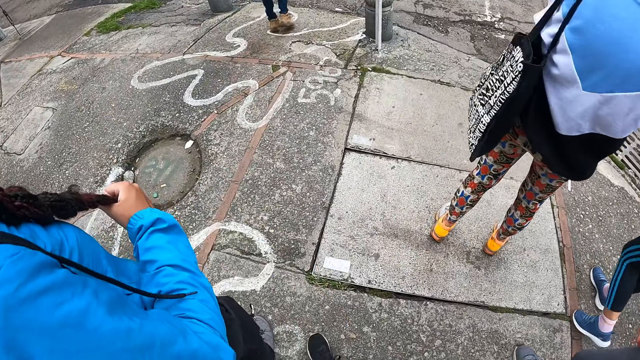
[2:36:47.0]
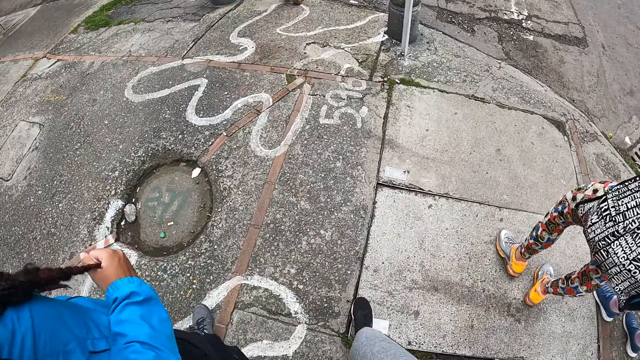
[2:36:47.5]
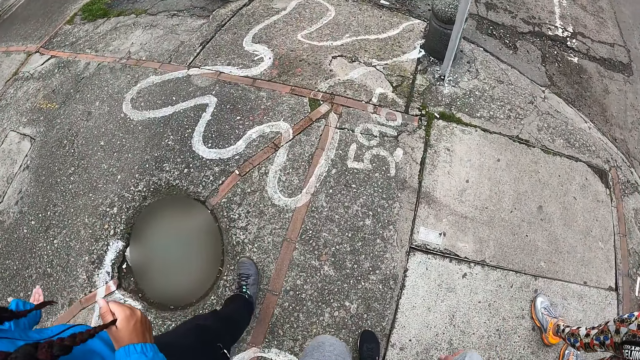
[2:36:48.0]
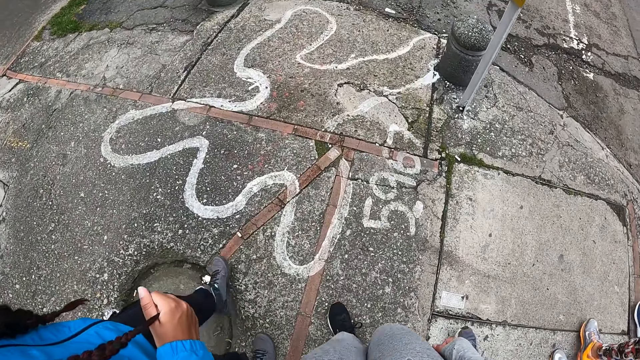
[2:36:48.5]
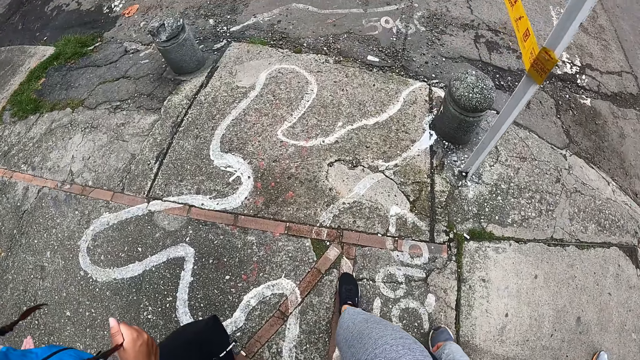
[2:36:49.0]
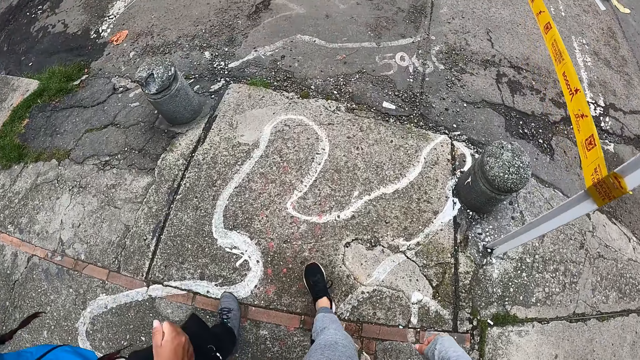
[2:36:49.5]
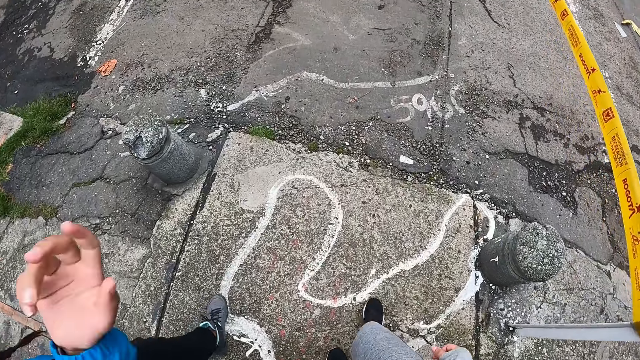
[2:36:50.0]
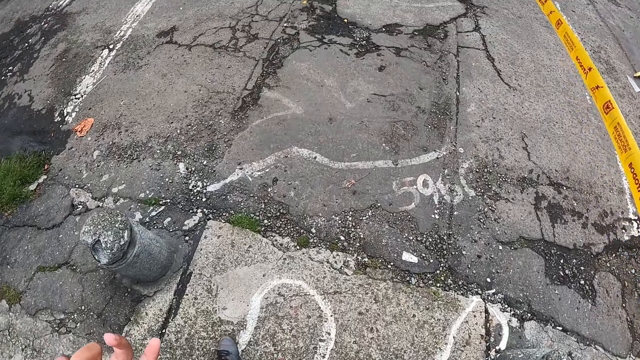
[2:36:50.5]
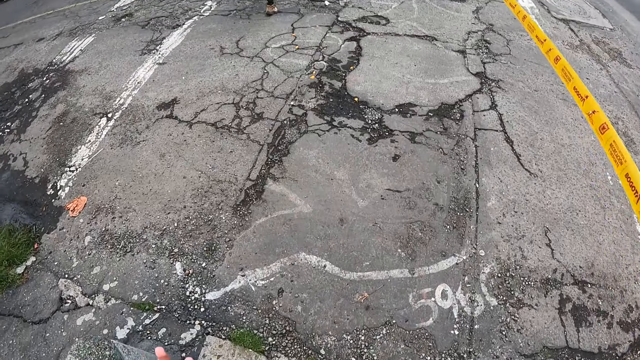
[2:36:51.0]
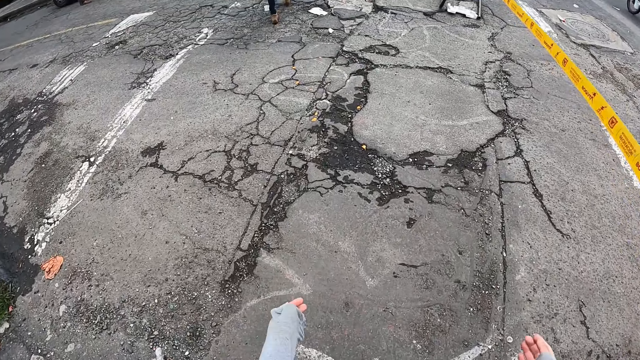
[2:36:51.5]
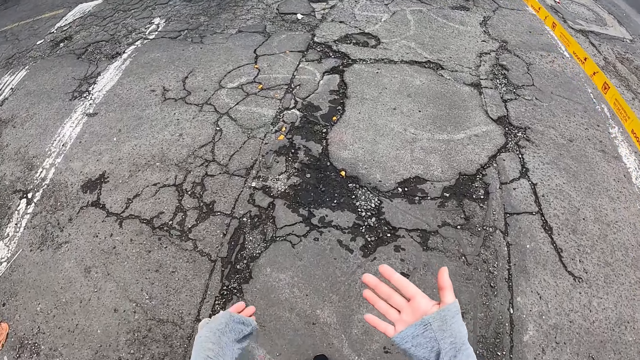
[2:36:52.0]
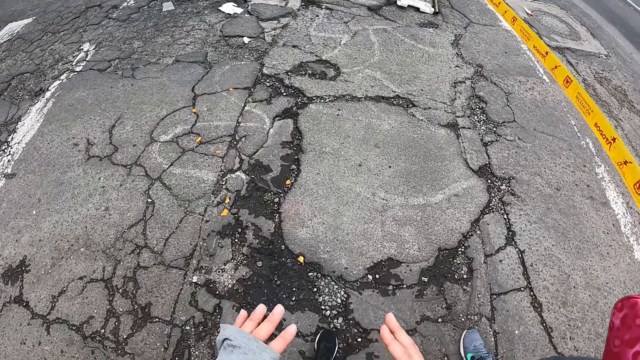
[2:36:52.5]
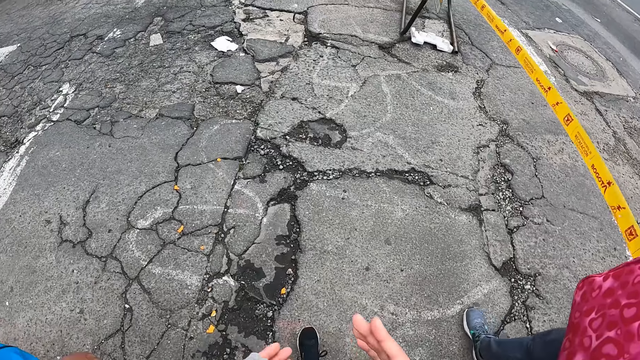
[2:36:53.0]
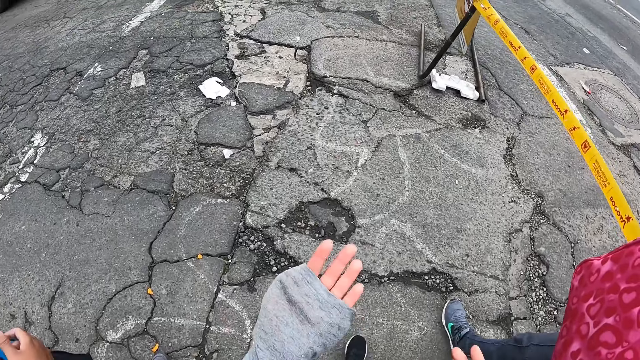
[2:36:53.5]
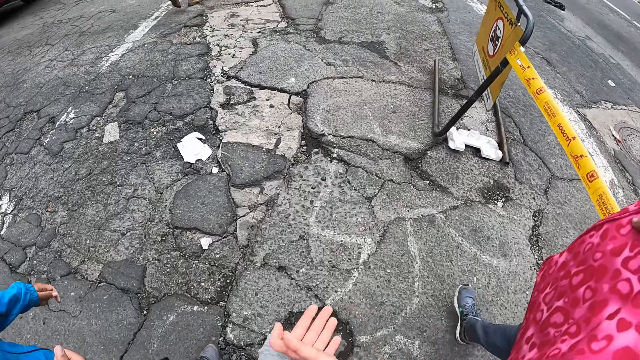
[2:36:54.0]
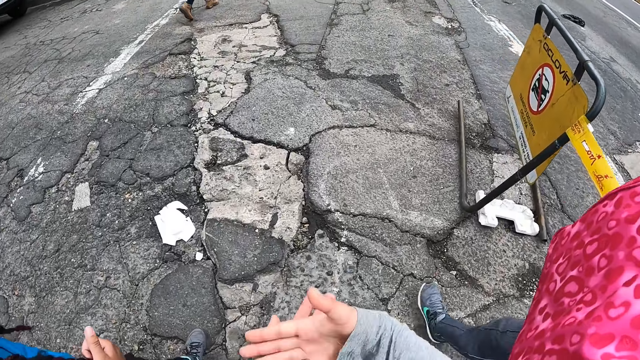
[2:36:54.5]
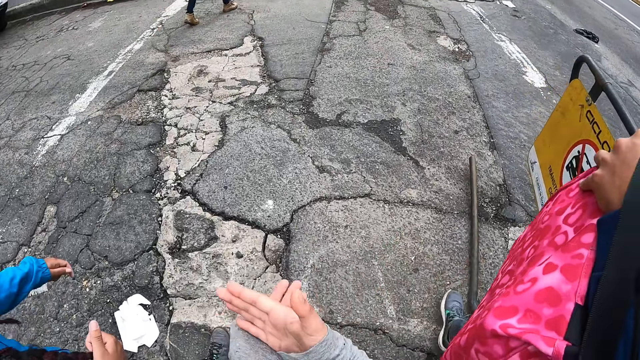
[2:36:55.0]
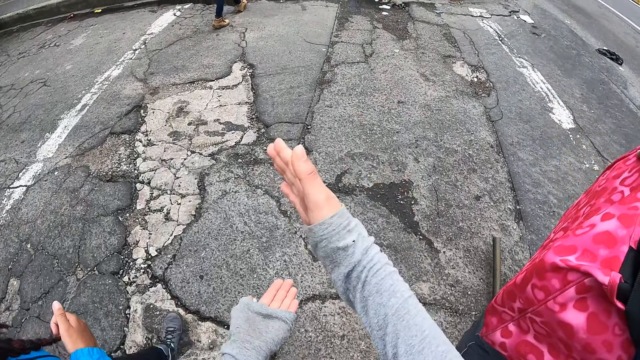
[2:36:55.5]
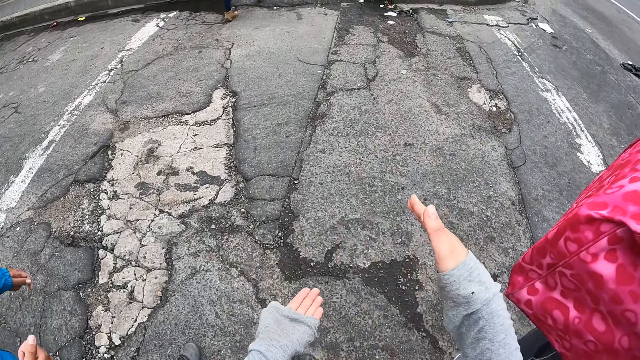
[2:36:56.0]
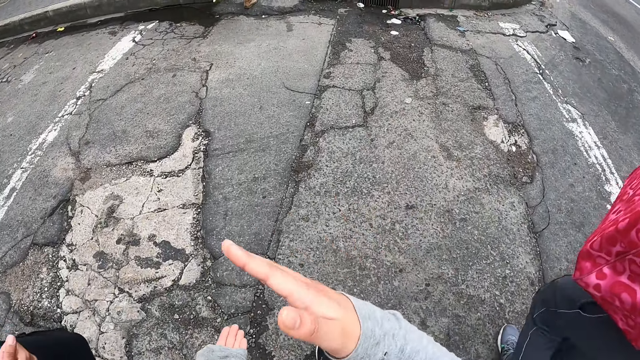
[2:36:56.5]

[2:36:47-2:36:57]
The camera wearer gesticulates with both hands. They walk alongside other people.

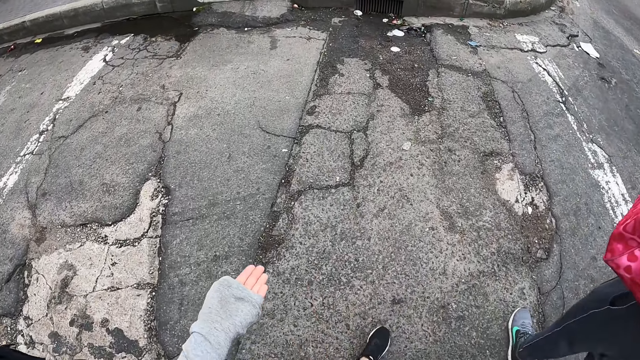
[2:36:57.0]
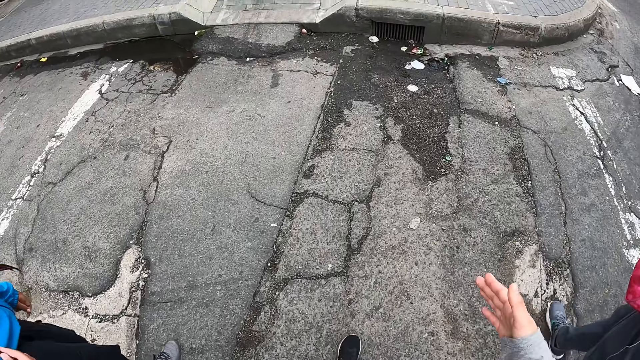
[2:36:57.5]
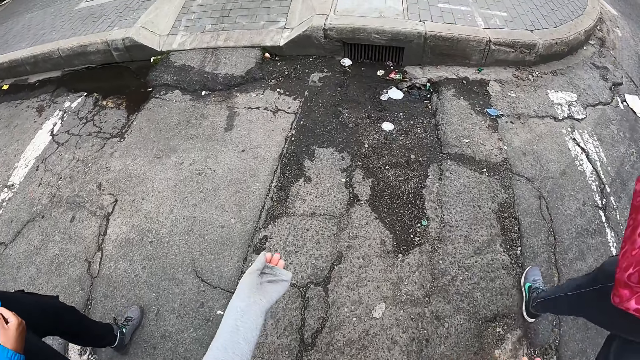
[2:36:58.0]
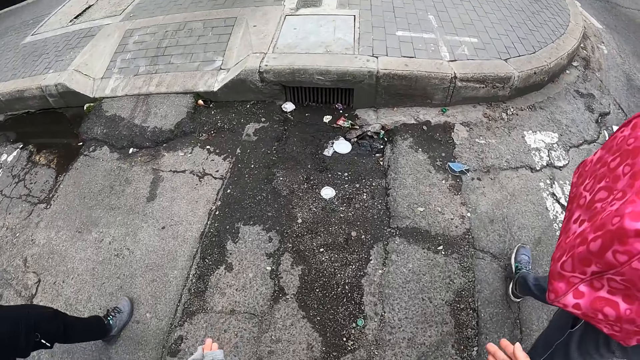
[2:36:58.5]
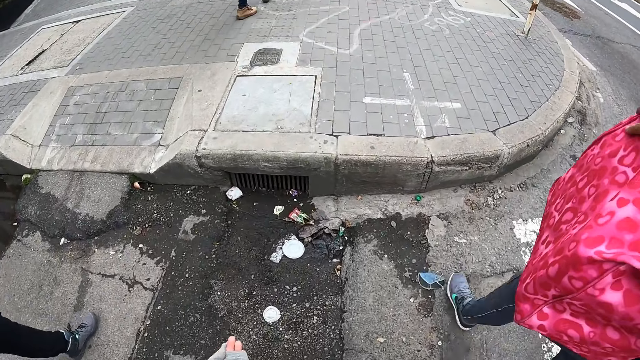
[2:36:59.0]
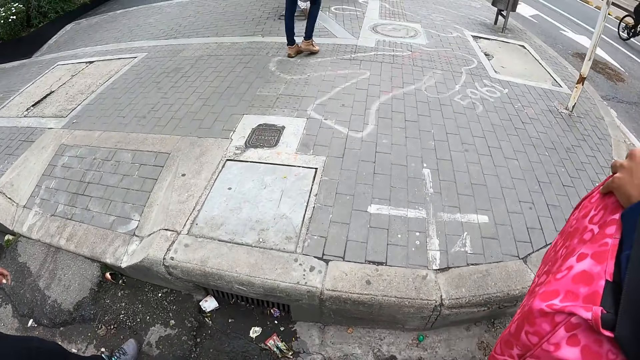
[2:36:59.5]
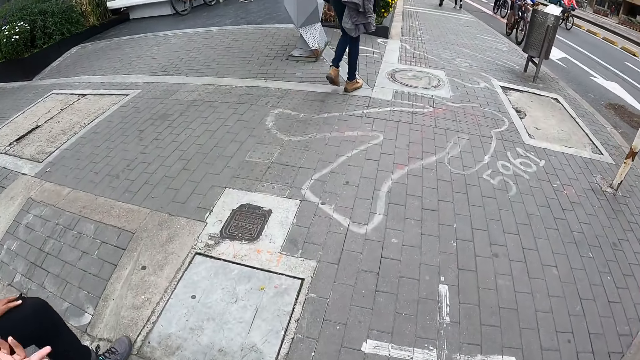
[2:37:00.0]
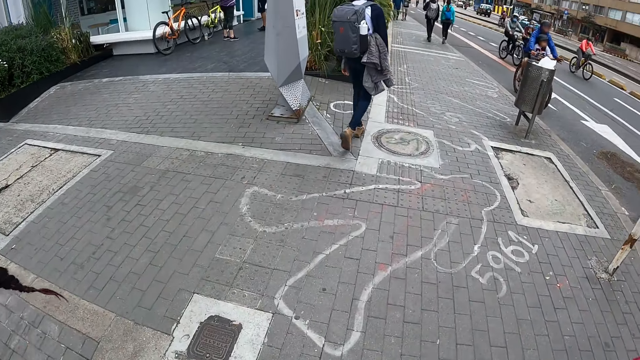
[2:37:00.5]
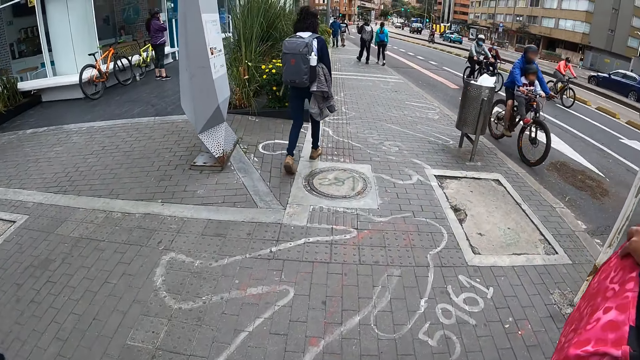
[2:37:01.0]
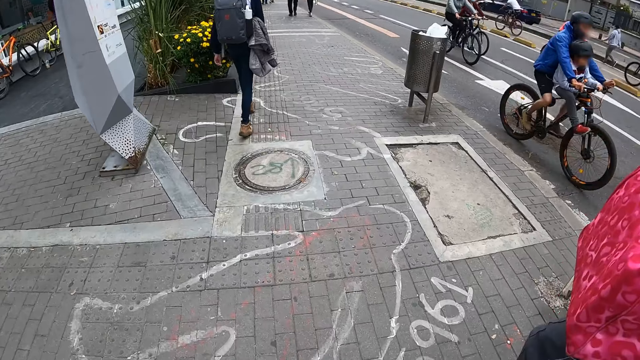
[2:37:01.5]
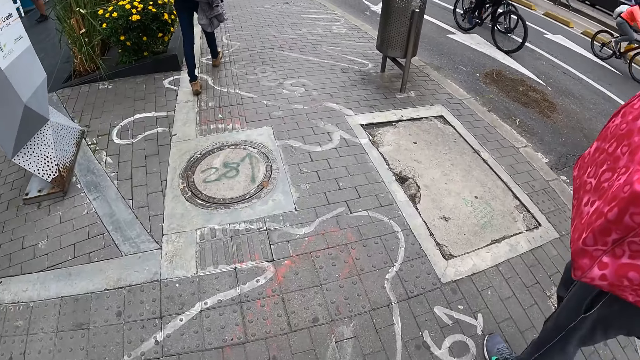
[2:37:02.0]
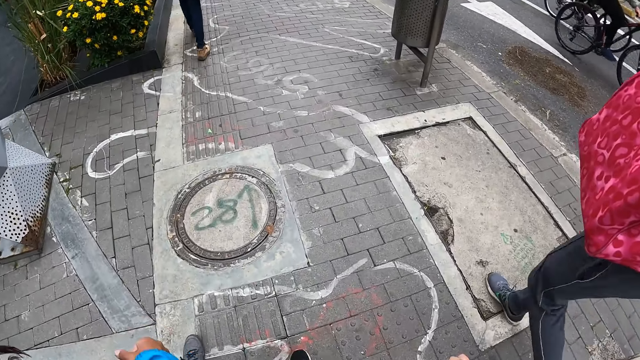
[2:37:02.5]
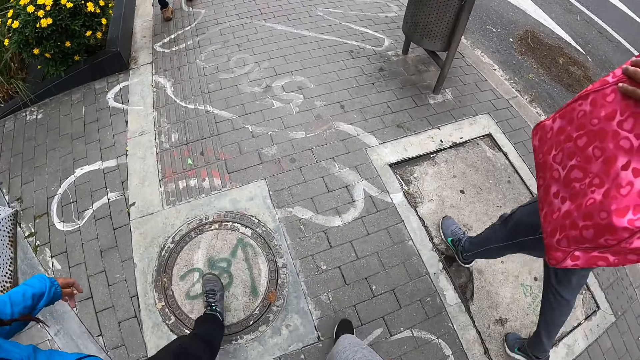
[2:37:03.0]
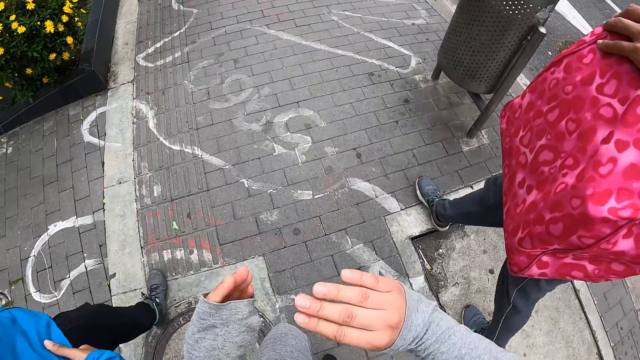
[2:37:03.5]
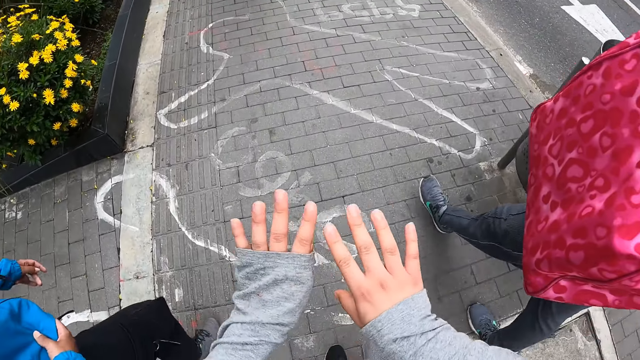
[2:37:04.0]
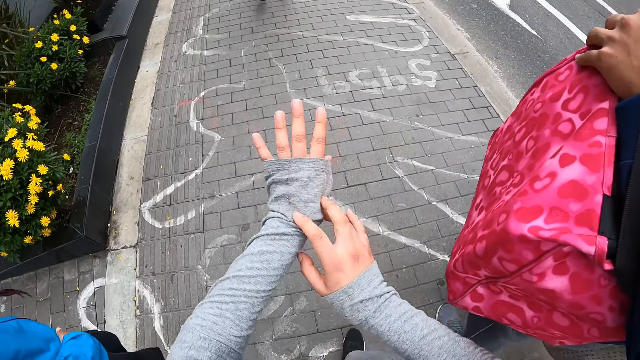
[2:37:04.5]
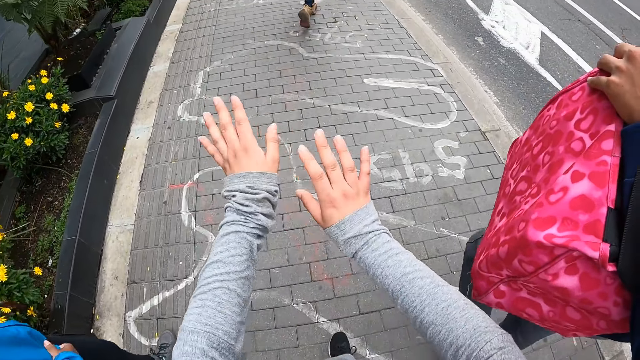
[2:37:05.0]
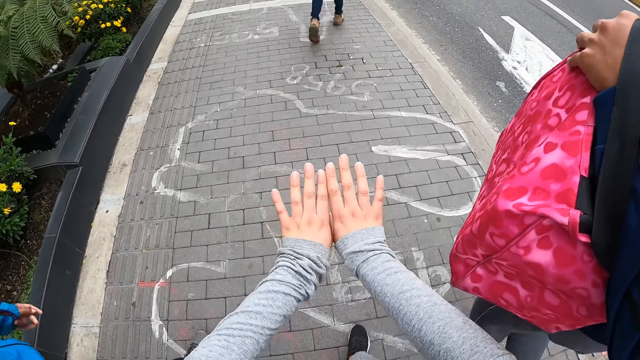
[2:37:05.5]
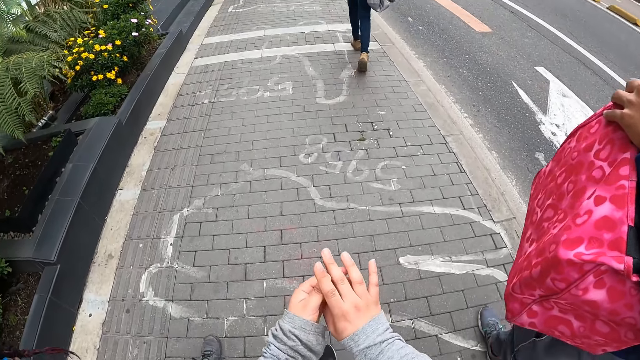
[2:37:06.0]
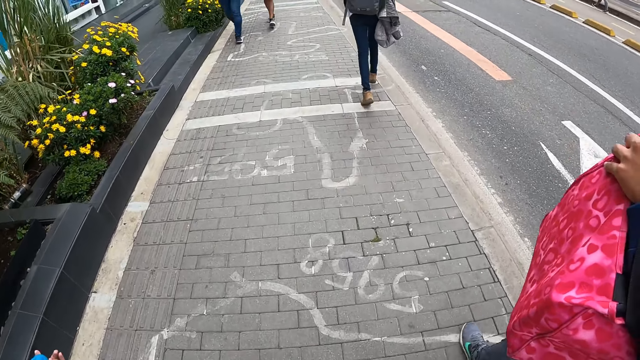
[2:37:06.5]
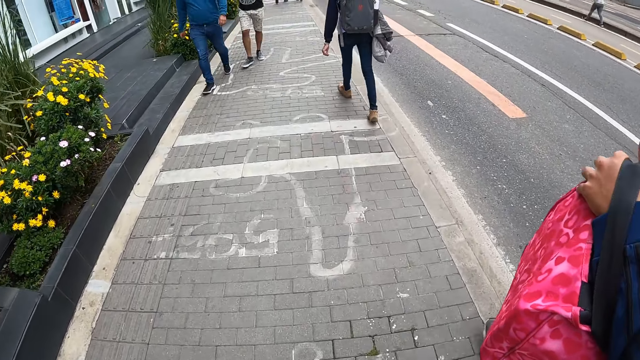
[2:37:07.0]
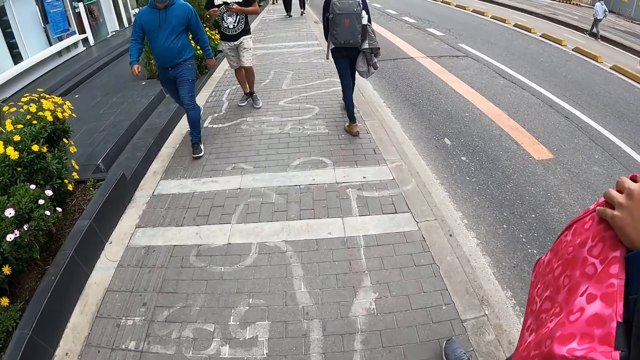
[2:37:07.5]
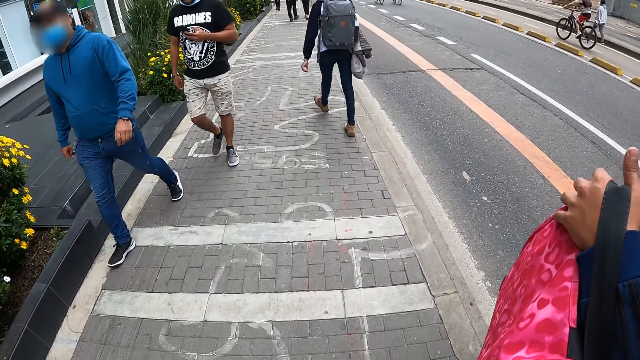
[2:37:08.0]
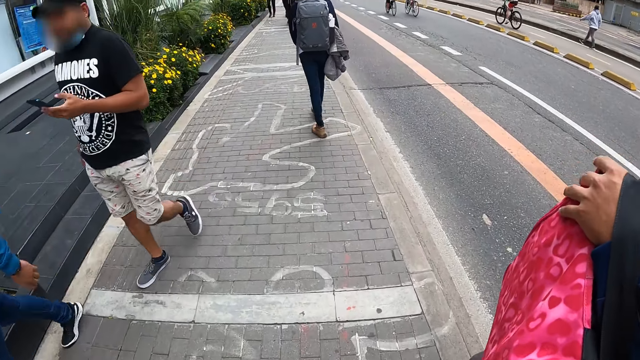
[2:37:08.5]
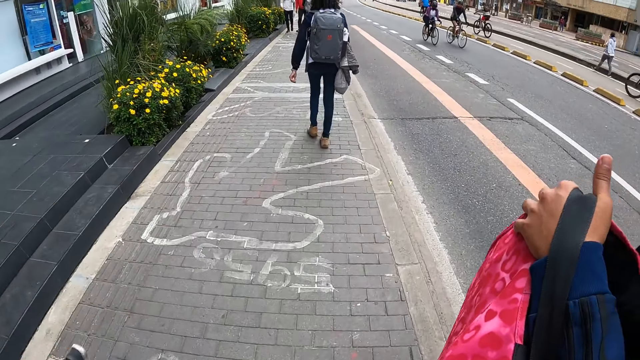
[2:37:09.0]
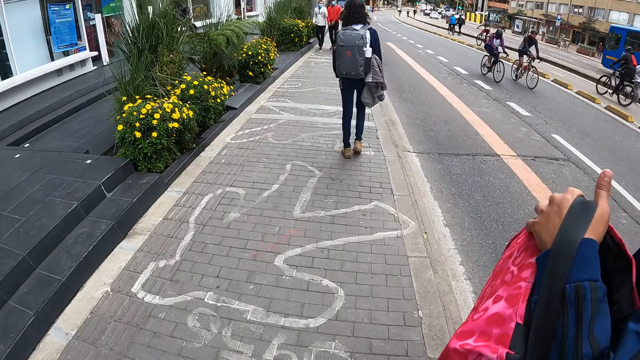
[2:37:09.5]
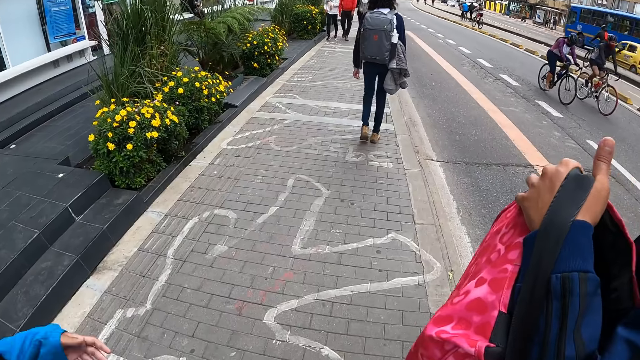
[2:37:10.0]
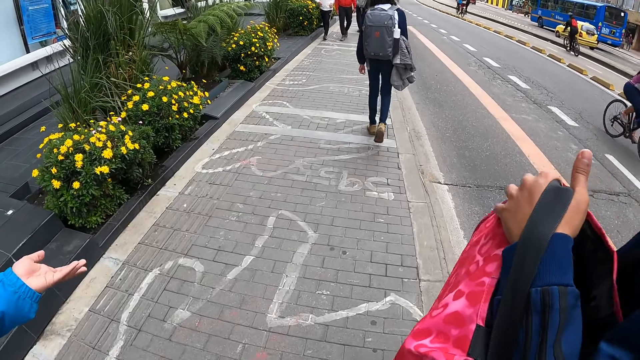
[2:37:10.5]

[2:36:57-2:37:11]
The camera wearer shows hand signs. She walks alongside other people. She looks at her hands.
